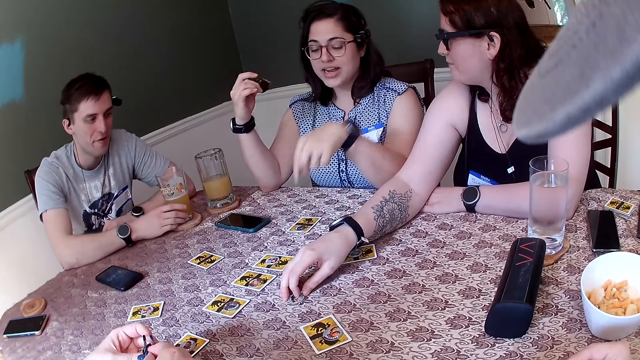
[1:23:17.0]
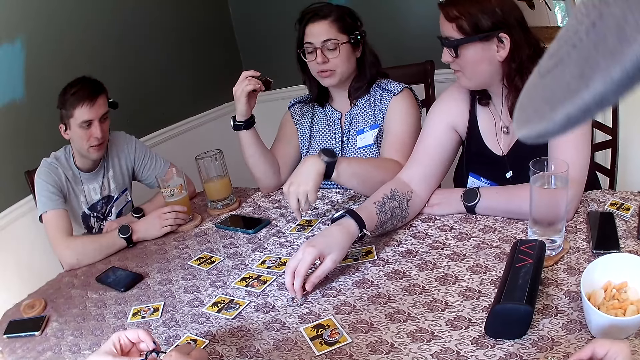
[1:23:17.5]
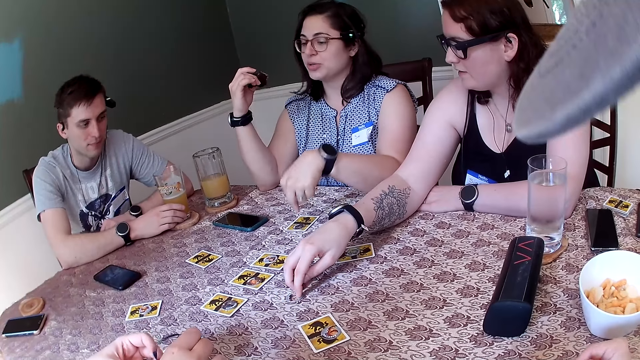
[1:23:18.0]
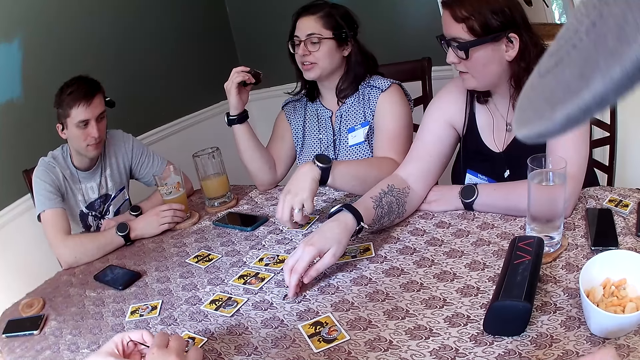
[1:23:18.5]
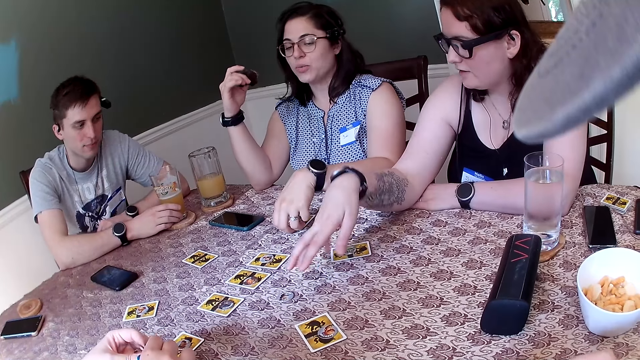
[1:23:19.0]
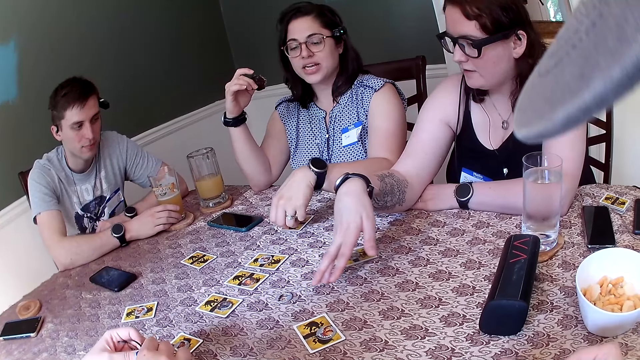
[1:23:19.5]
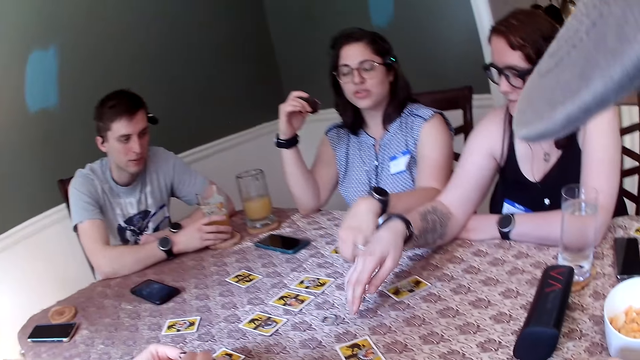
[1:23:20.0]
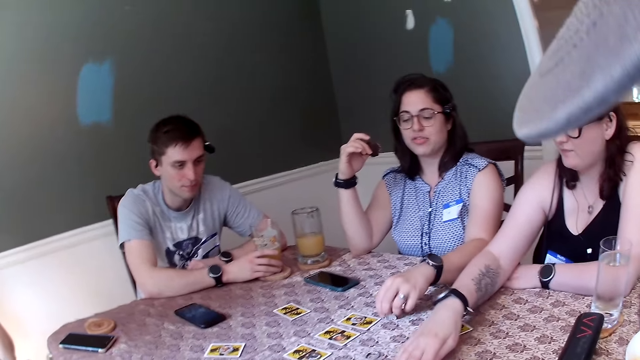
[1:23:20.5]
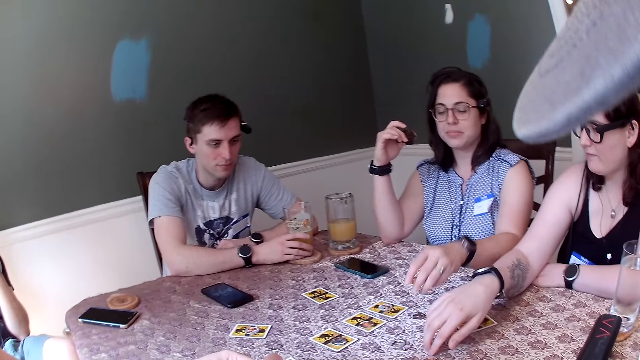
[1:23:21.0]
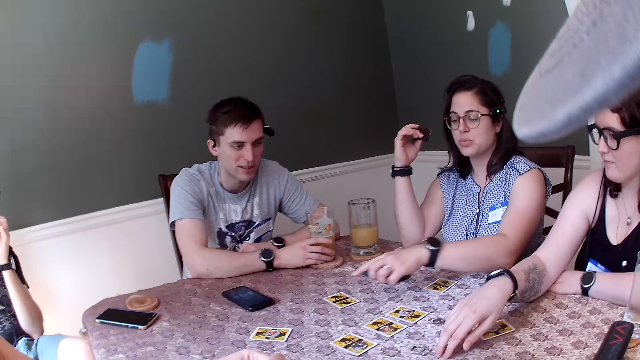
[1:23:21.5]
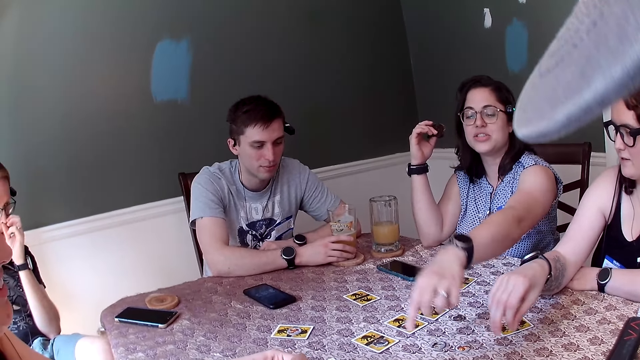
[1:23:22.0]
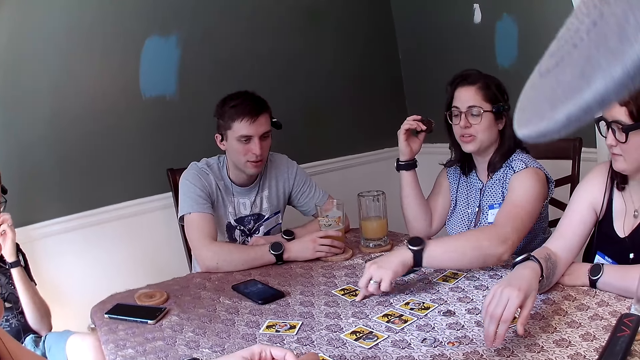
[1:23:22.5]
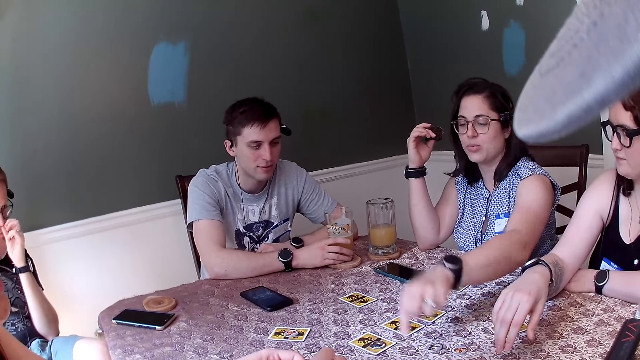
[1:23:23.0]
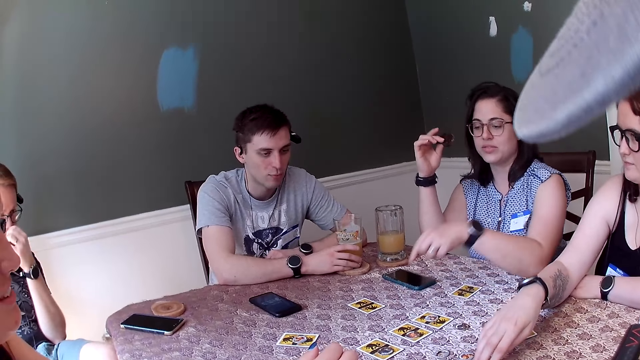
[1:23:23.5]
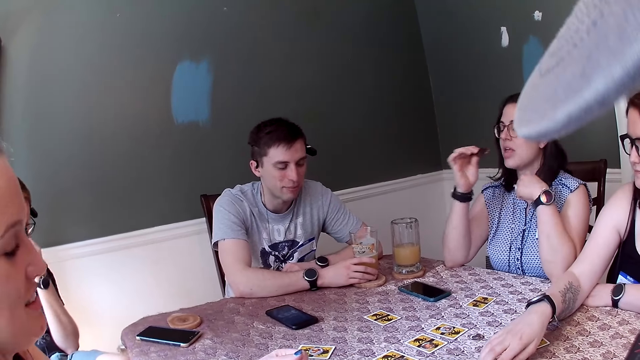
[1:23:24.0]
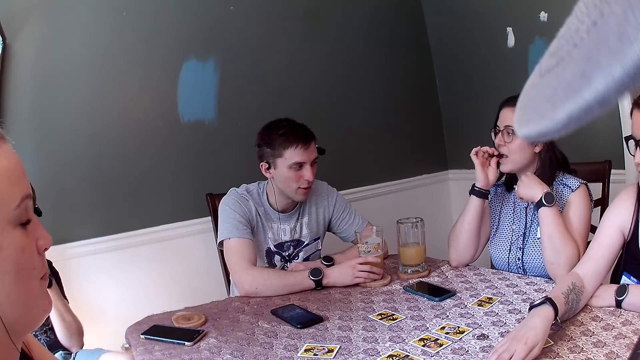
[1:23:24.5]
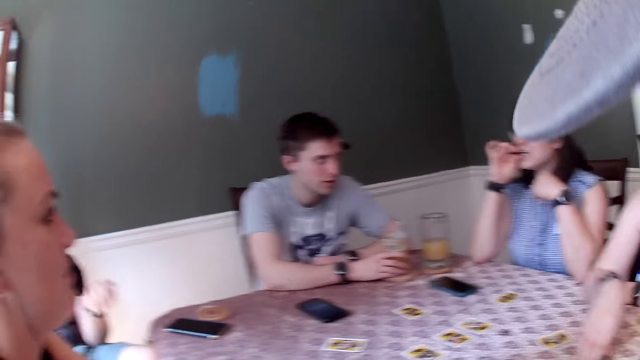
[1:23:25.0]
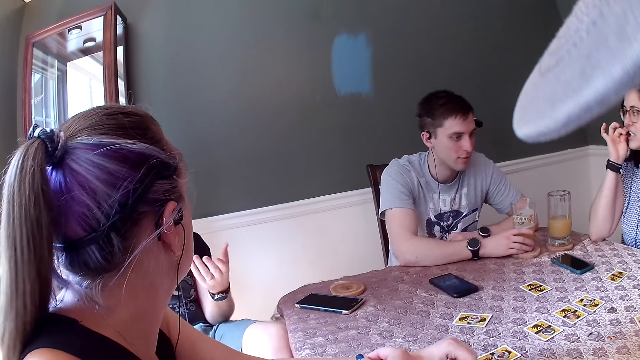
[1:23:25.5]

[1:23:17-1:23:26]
A woman moves a card on the table with her right hand. Another woman moves a token on the table. The camera wearer converses with three women and two men.

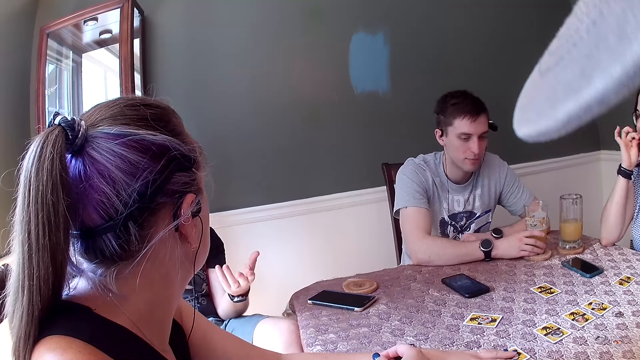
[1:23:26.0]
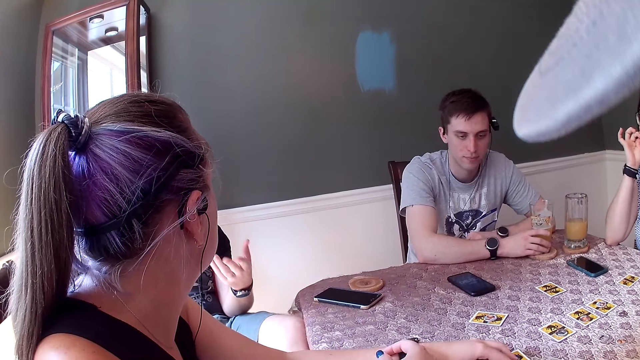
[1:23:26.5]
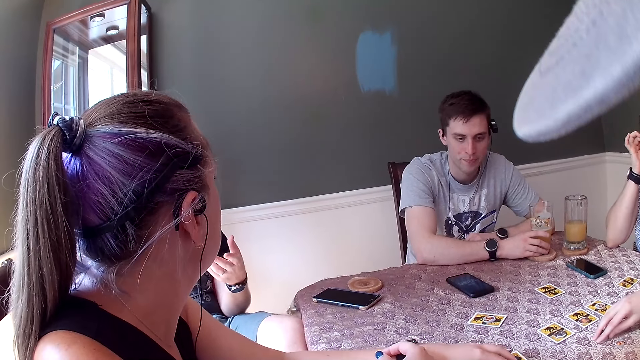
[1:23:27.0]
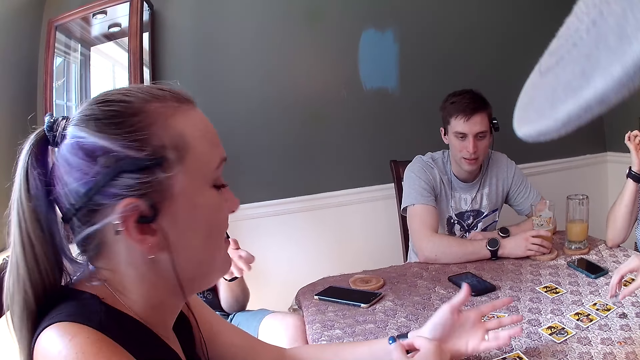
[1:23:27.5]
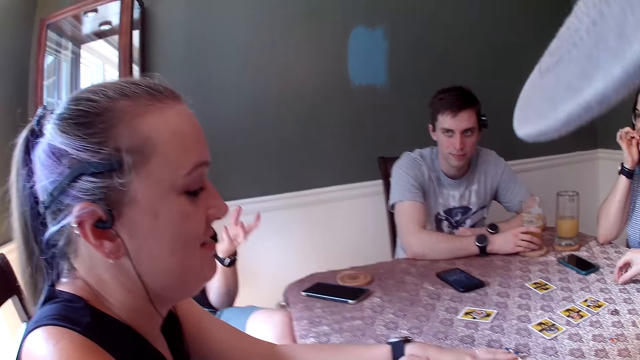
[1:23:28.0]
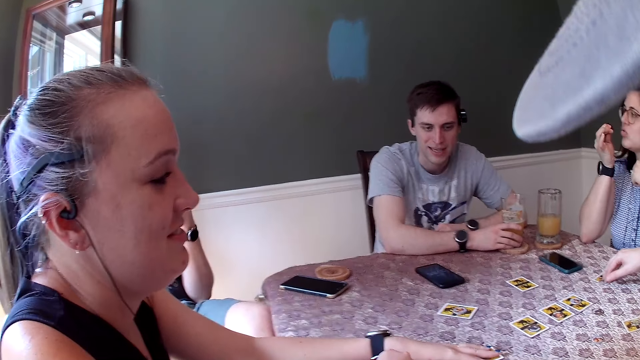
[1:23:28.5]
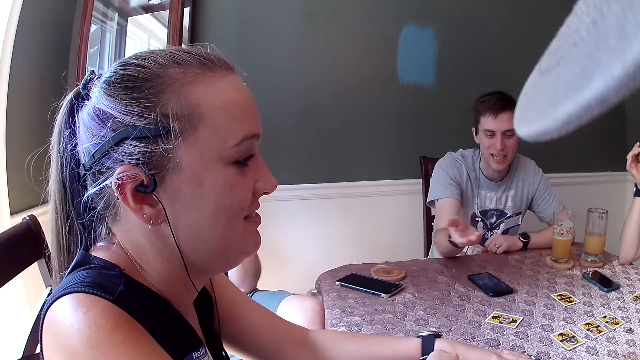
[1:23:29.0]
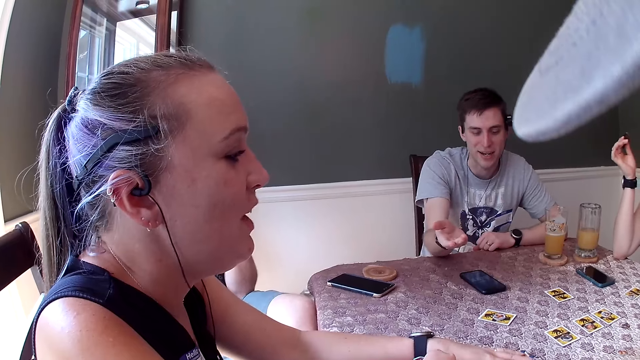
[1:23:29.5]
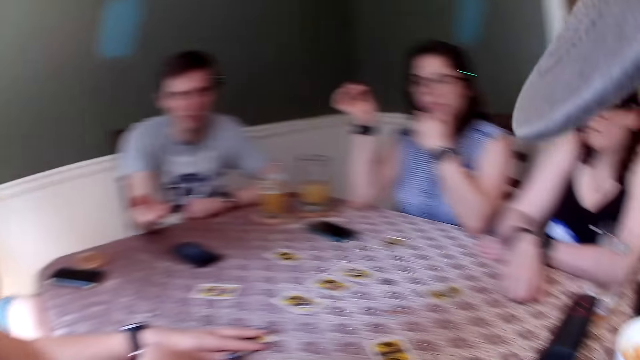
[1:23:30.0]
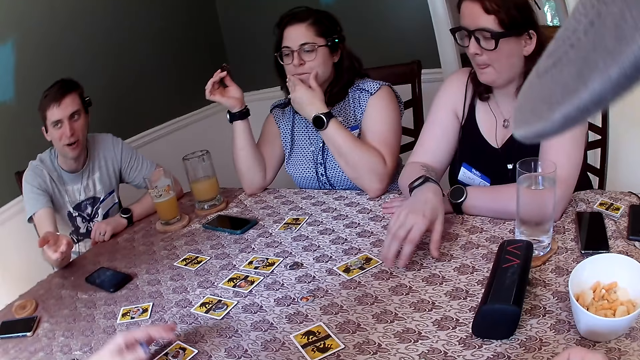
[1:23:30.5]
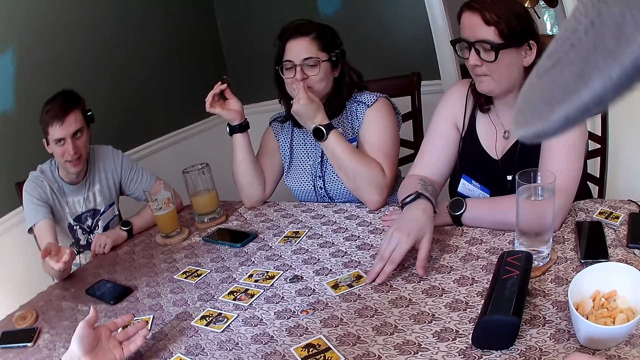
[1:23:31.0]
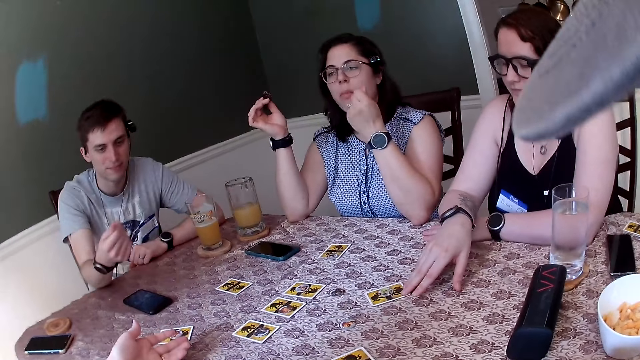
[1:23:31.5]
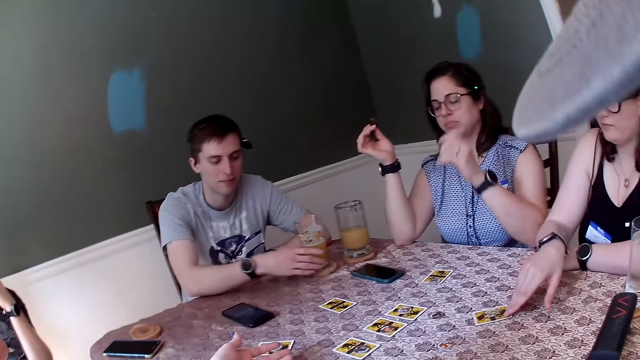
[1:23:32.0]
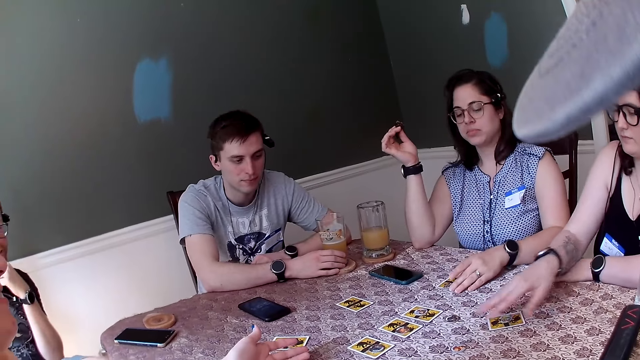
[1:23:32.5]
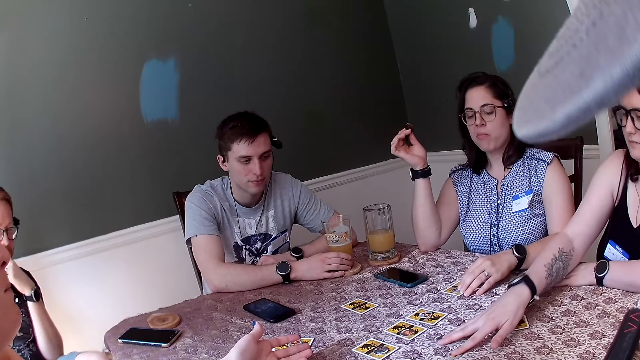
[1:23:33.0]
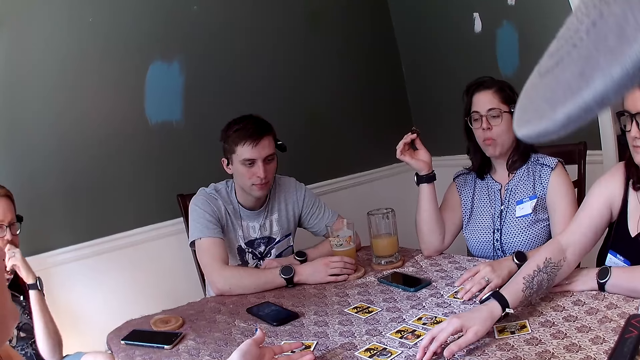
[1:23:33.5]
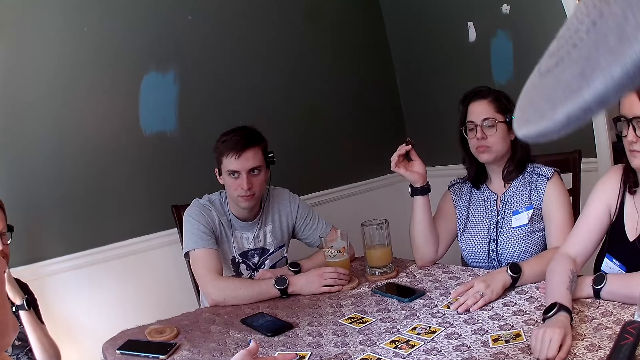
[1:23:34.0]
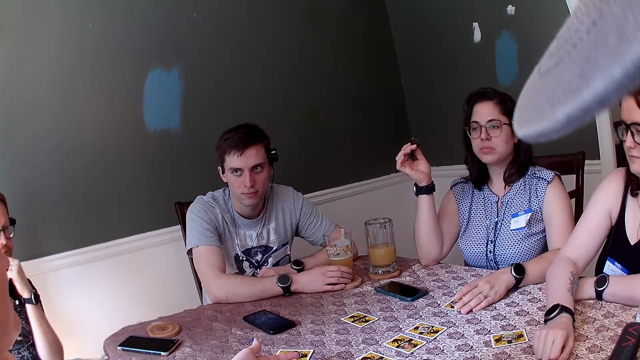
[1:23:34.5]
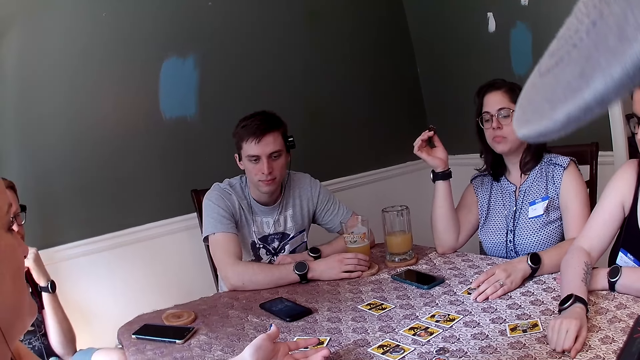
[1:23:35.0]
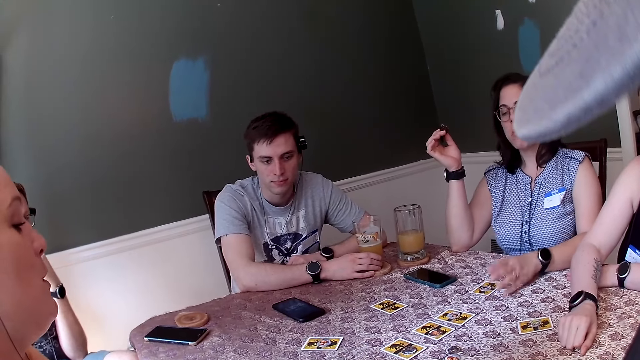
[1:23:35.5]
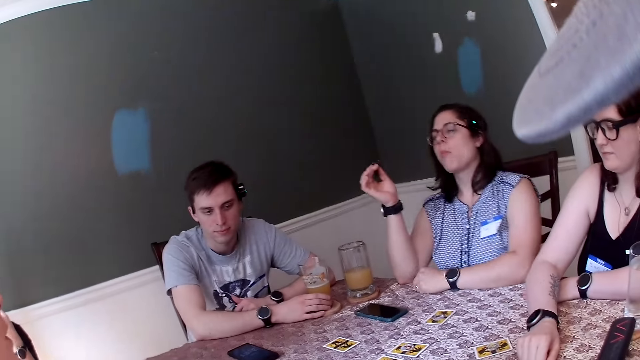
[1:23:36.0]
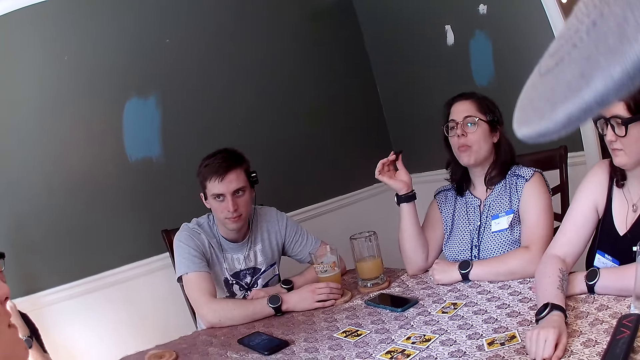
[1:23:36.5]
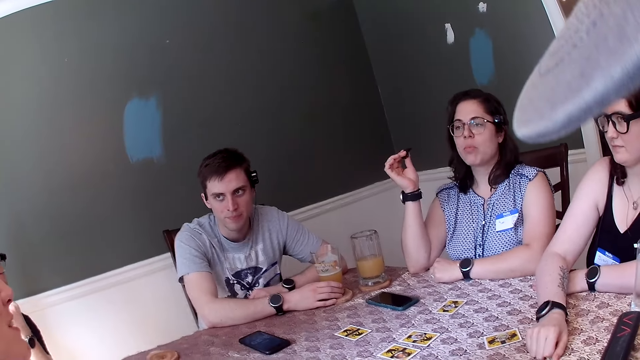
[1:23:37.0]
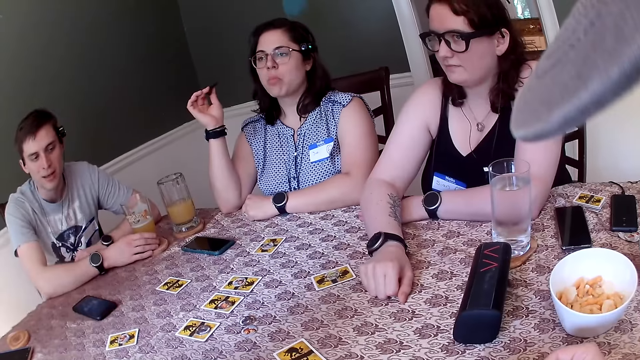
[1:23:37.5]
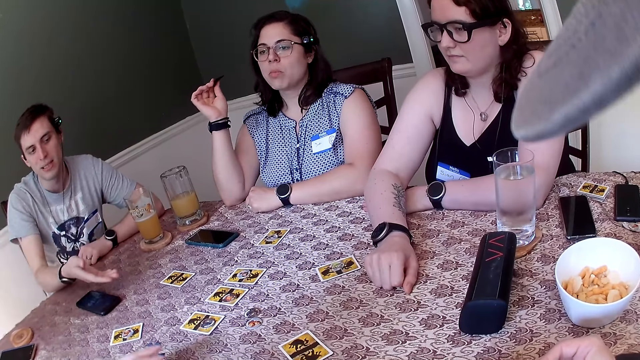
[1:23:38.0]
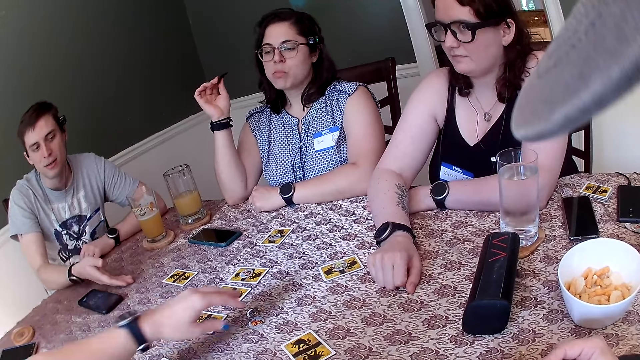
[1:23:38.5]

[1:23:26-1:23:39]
A woman moves a card on the table with her left hand. Another woman moves a token on the table. The camera wearer converses with three women and two men. The second woman moves a card on the table with her right hand. A third woman holds a card on the table. The second woman moves a card on the table with her right hand again. The camera wearer converses with the three women and two men.
